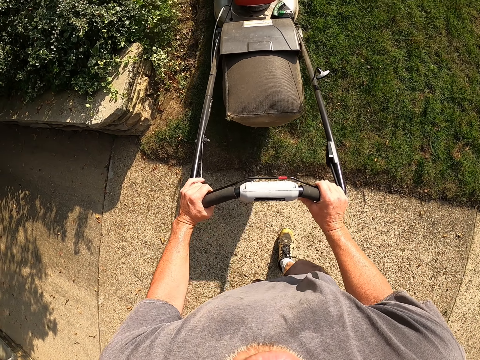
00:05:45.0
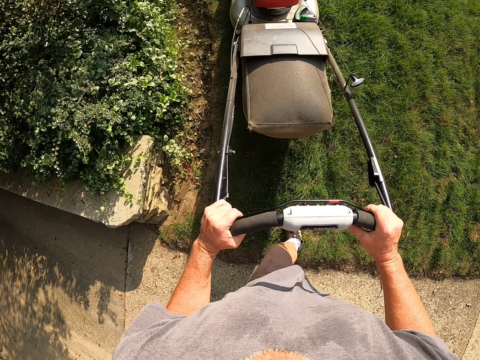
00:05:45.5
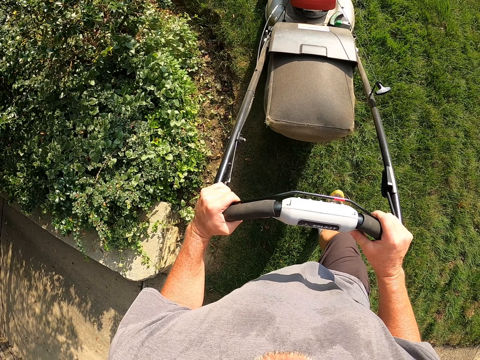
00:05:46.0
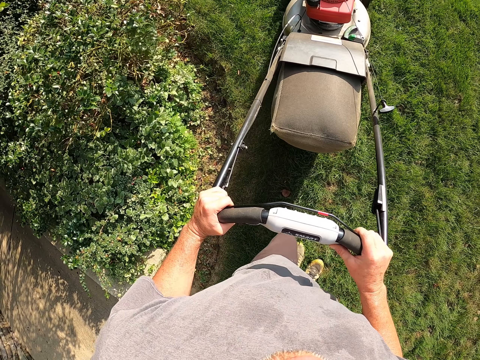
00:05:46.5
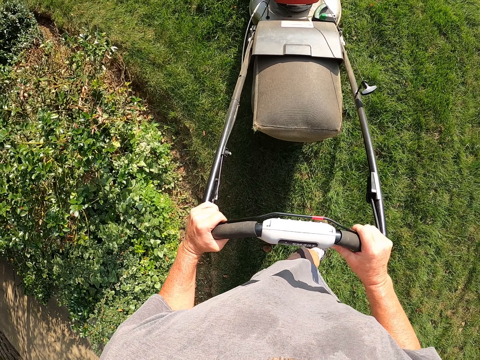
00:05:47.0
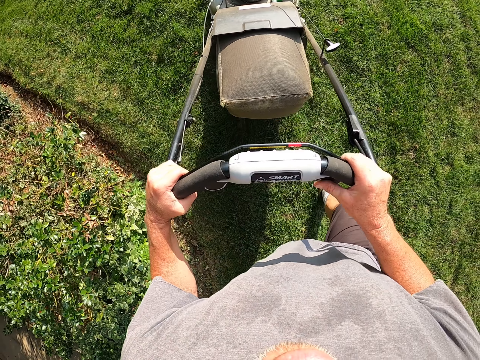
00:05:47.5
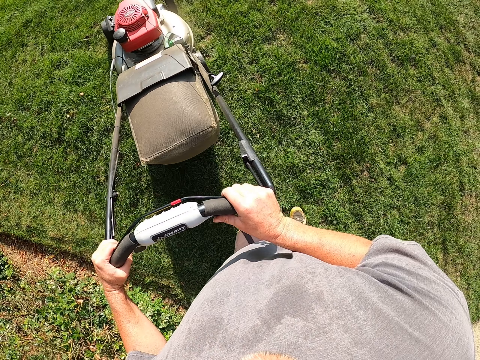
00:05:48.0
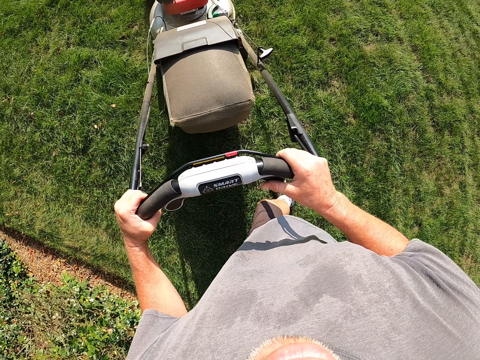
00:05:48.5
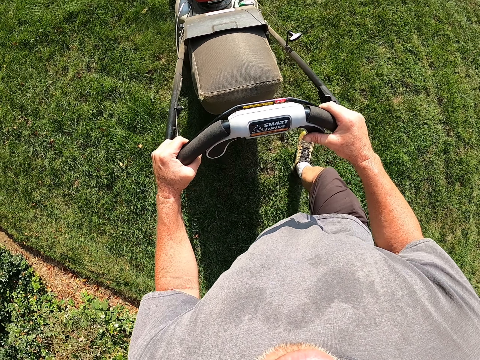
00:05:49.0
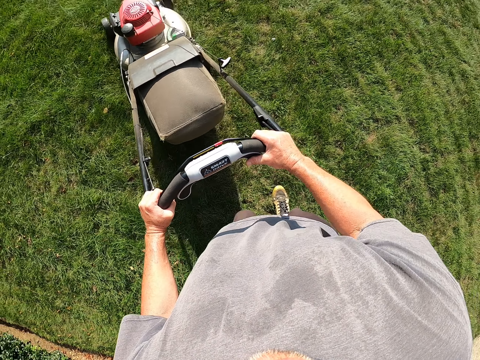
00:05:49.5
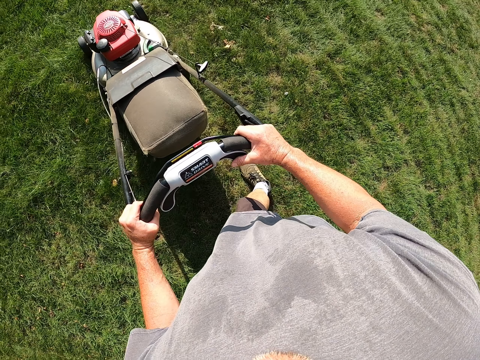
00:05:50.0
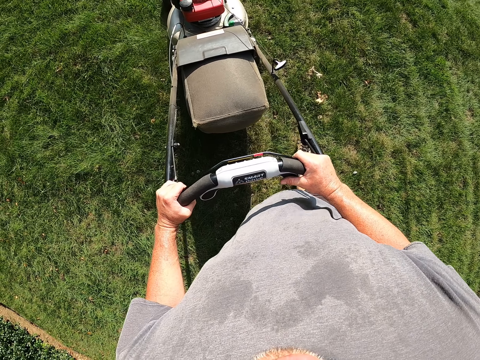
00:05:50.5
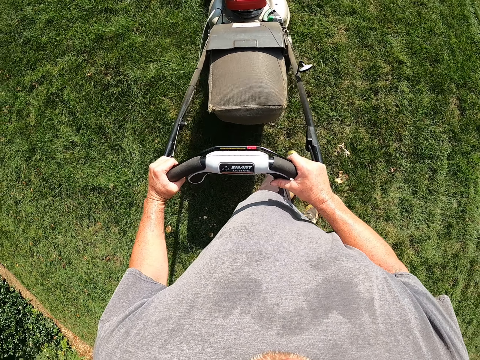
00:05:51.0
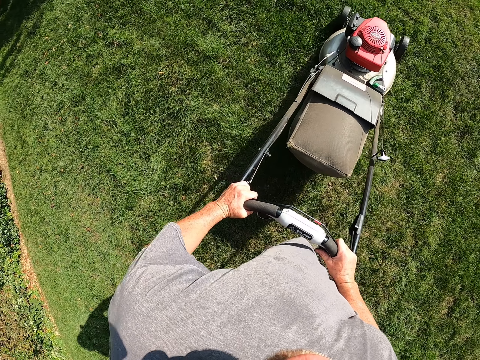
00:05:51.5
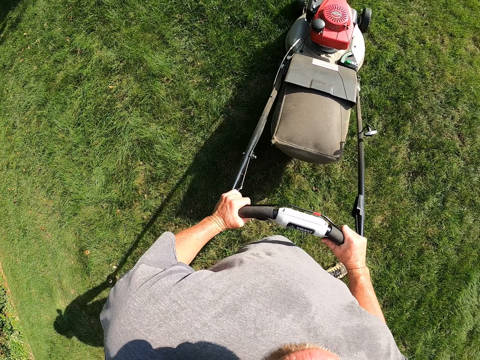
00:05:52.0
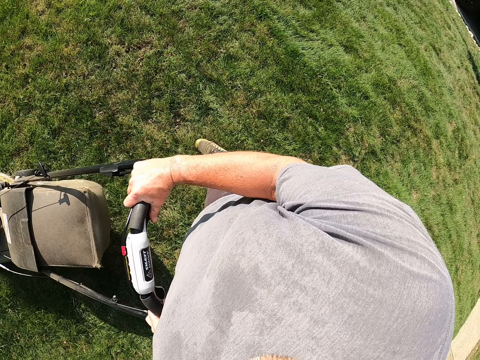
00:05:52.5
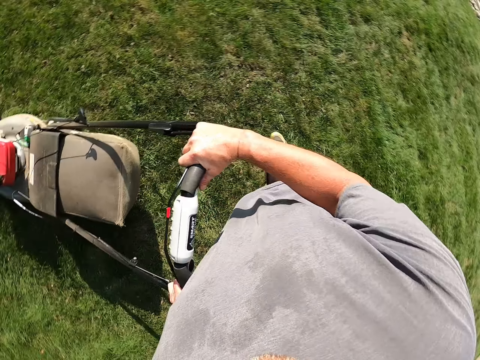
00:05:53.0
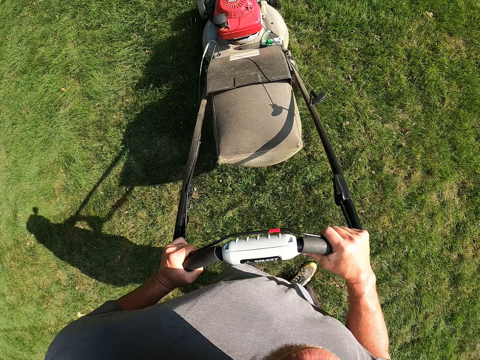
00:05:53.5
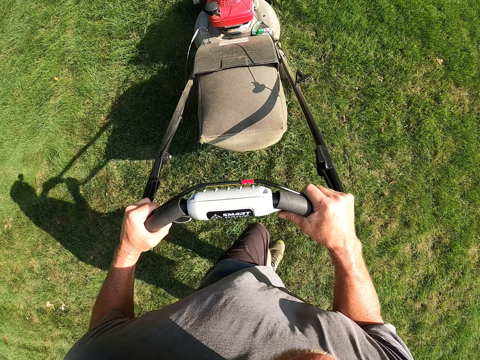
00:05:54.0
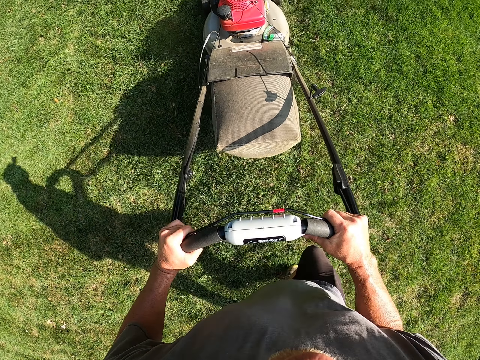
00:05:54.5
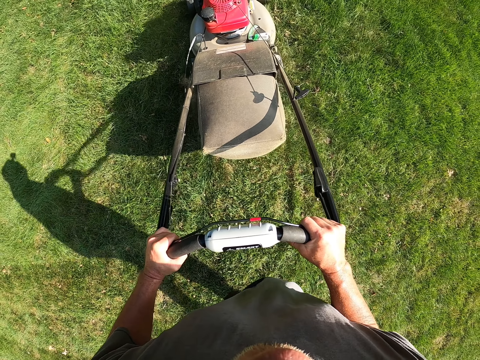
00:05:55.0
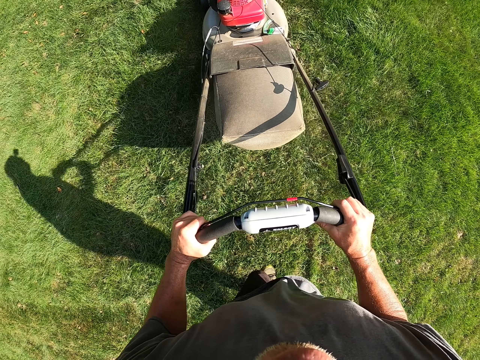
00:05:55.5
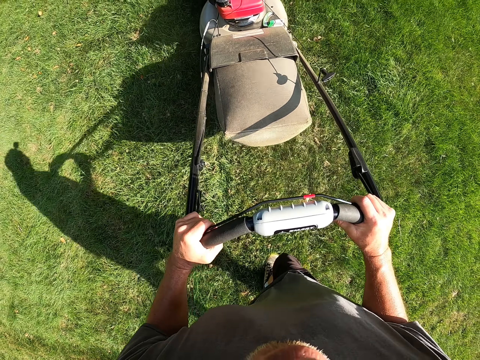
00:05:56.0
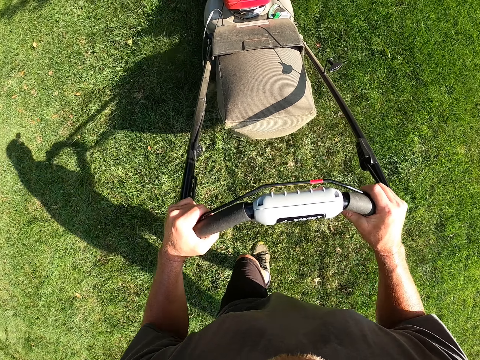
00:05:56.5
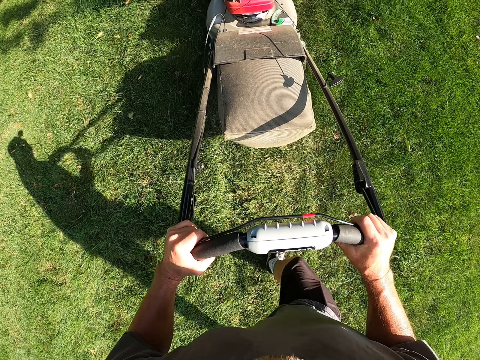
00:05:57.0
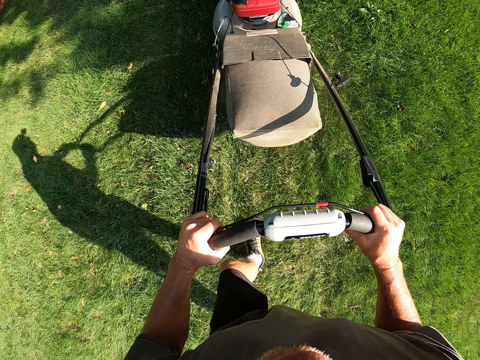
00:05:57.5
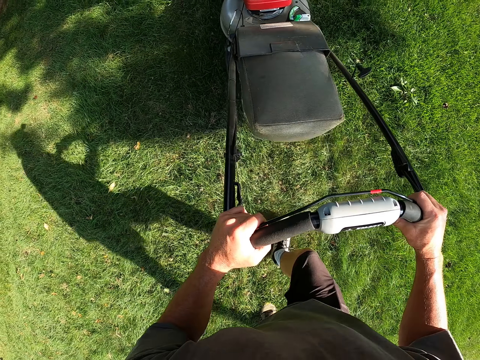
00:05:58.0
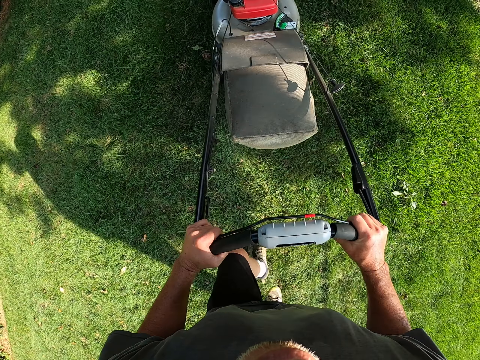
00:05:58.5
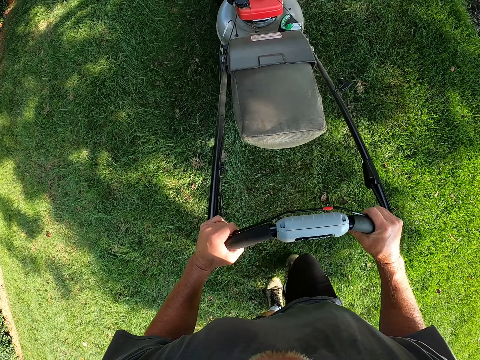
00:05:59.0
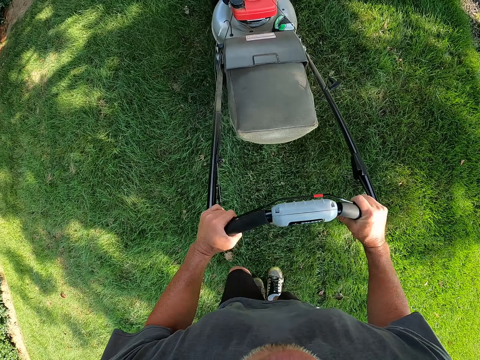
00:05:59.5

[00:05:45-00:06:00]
The camera wearer cuts the grass with a lawn mower. They turn left. They cut grass with the lawn mower.

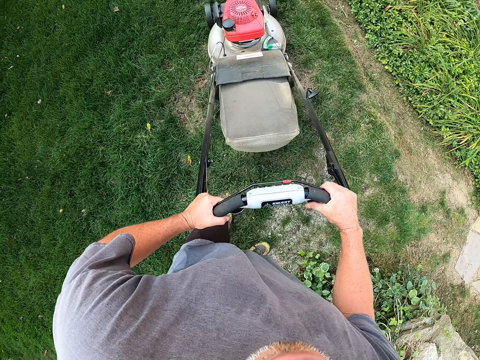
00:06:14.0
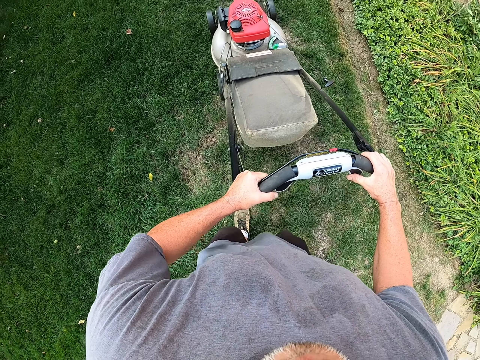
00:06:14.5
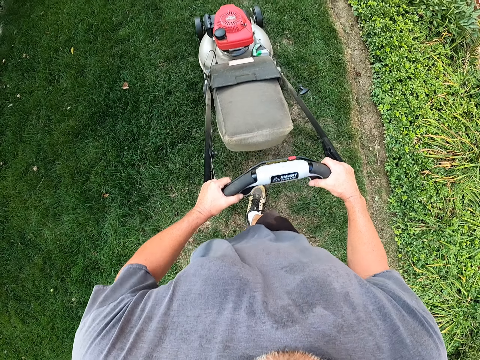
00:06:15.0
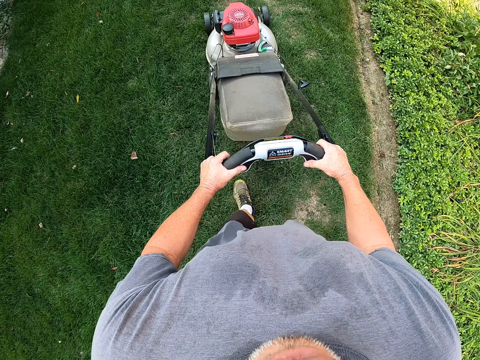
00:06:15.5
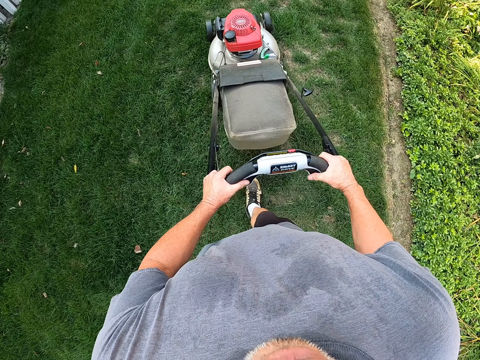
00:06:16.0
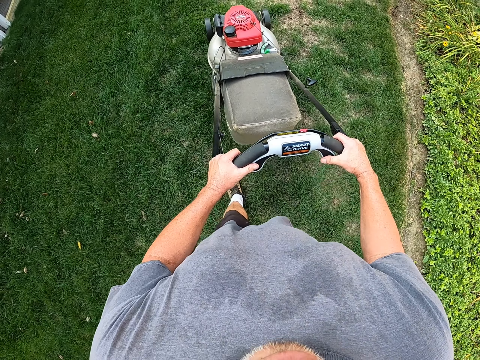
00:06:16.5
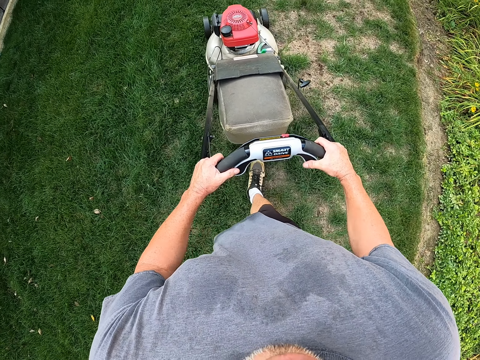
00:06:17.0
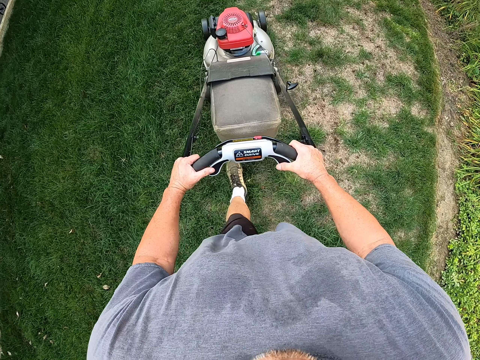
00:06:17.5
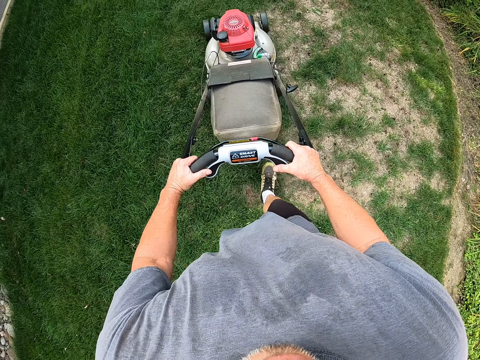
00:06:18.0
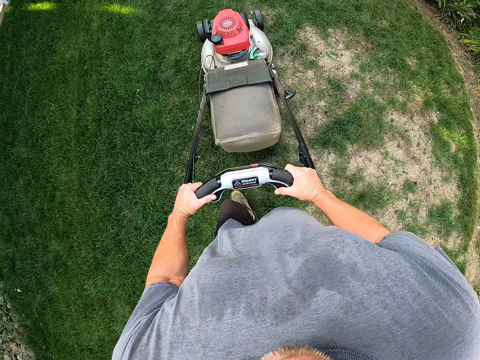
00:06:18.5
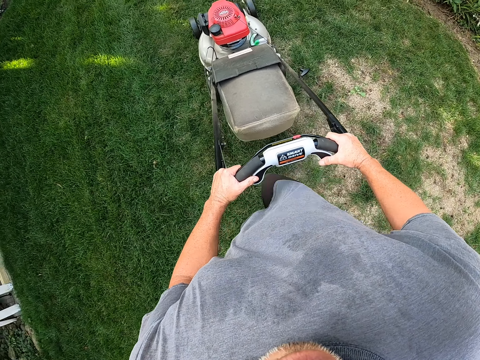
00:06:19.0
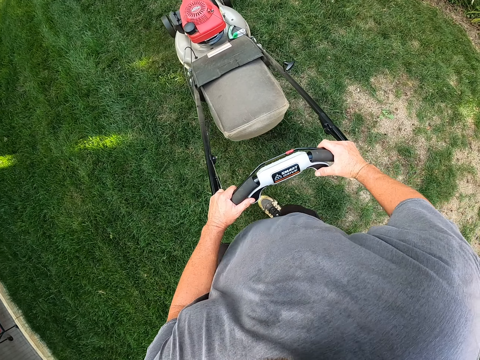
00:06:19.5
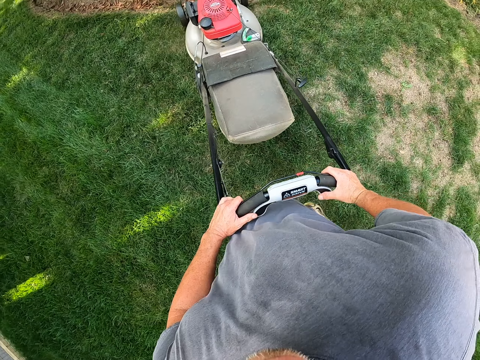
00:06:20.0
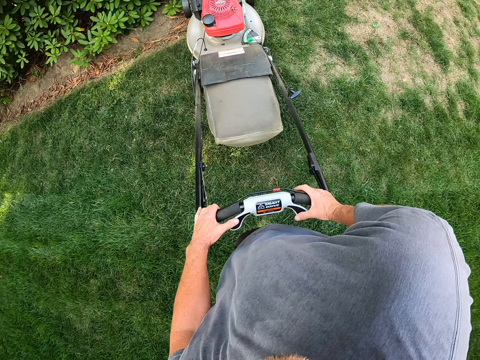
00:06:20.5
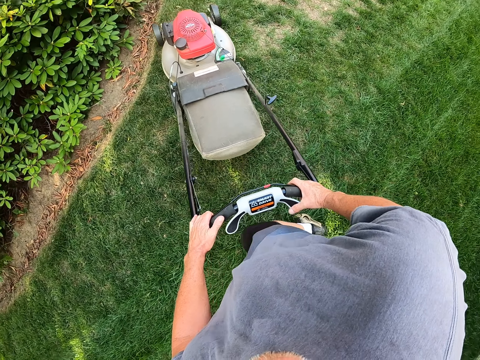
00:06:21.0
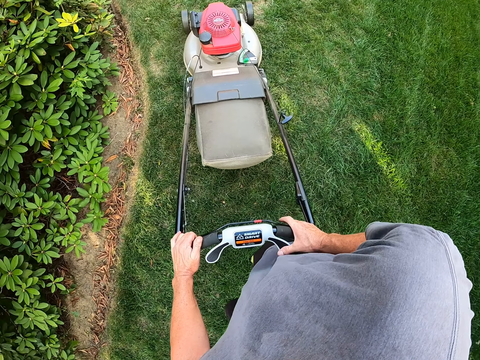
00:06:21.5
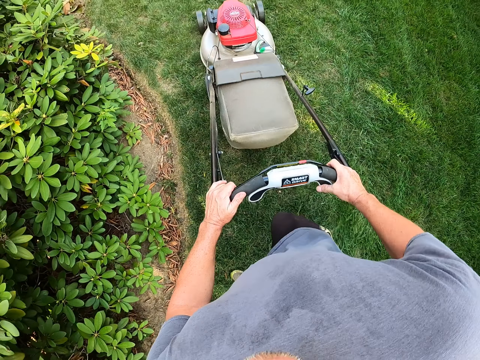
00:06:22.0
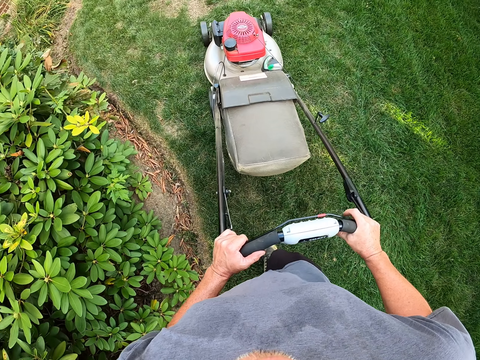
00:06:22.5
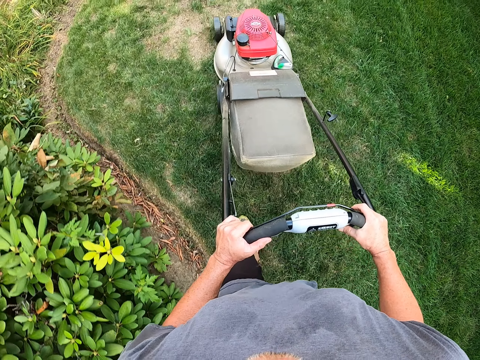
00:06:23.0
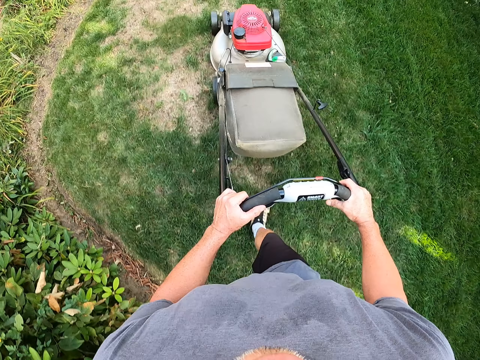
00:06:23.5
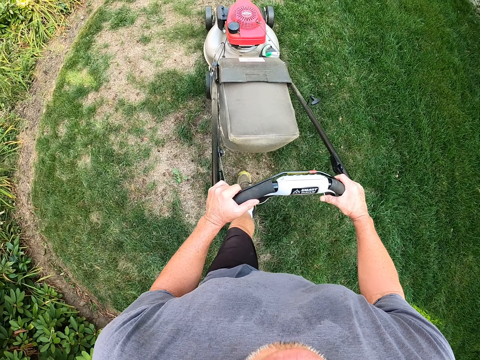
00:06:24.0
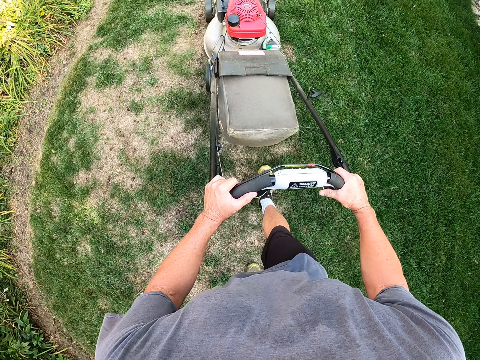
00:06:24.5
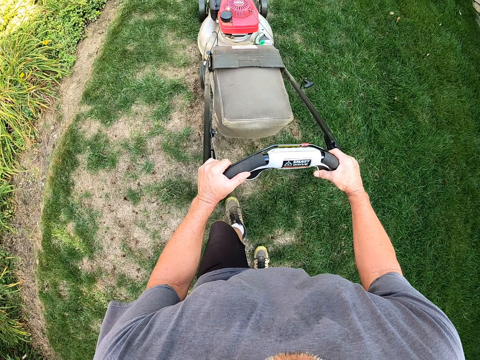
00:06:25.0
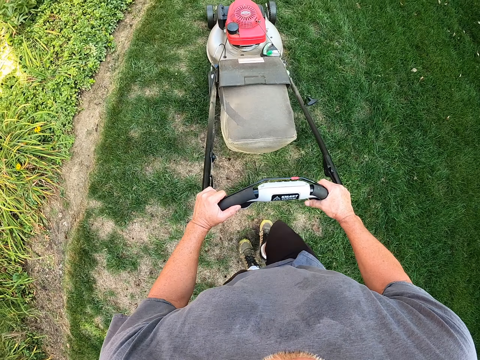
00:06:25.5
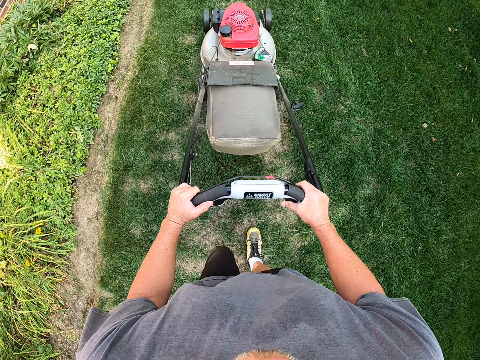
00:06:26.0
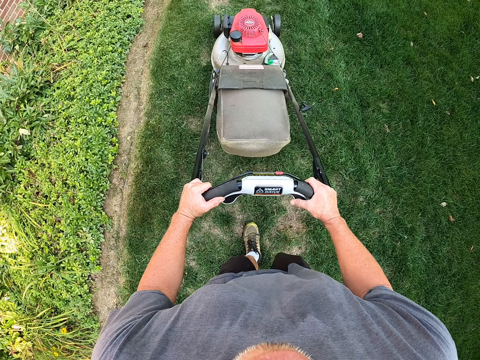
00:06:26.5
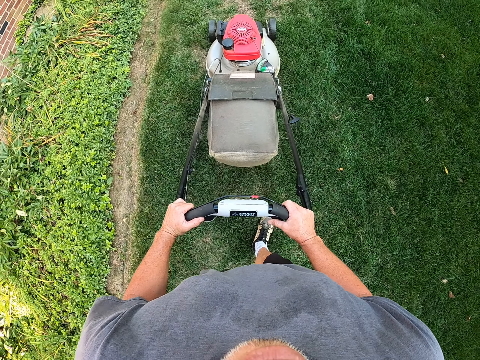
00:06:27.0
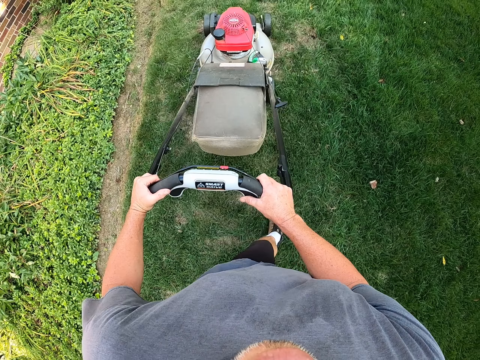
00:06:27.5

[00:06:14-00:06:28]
The camera wearer turns left. They cut grass with a lawn mower. They turn right. They cut grass with the lawn mower.
